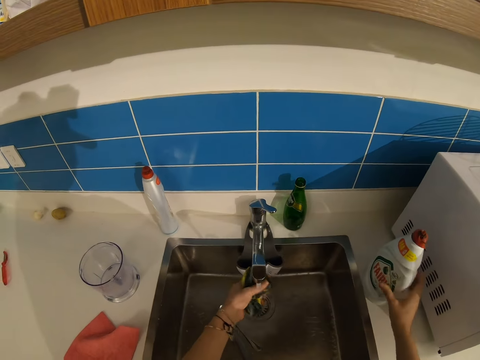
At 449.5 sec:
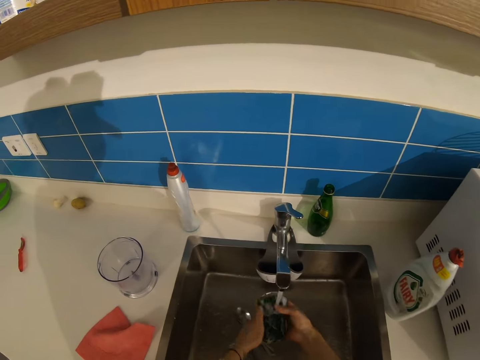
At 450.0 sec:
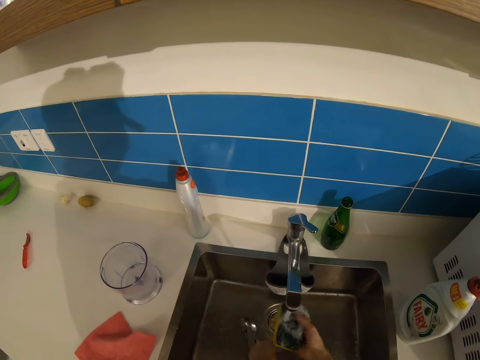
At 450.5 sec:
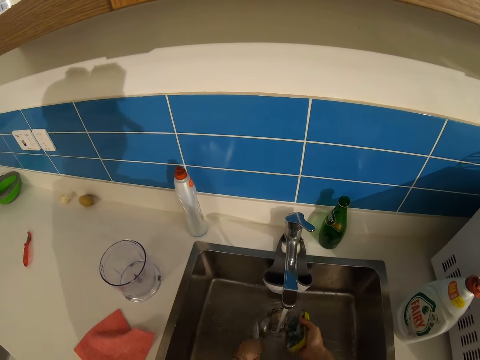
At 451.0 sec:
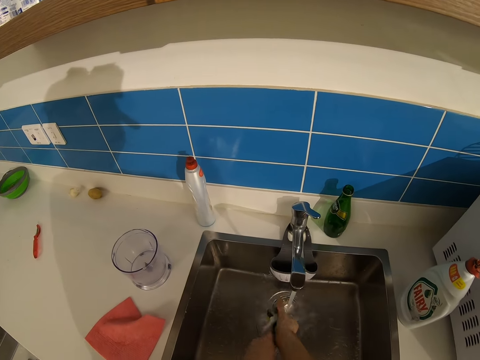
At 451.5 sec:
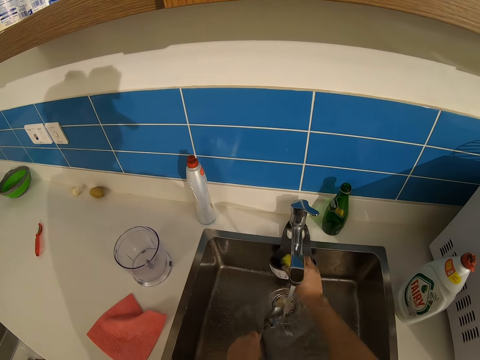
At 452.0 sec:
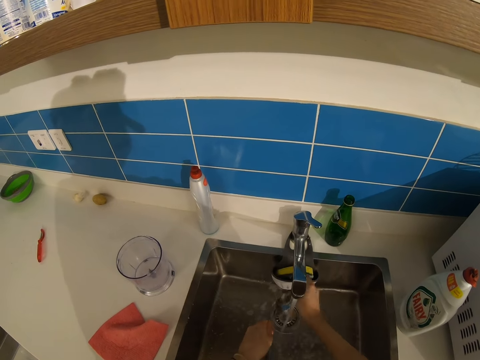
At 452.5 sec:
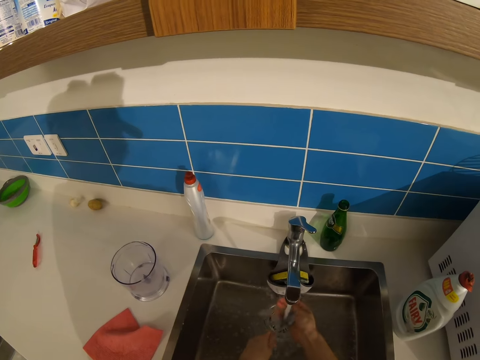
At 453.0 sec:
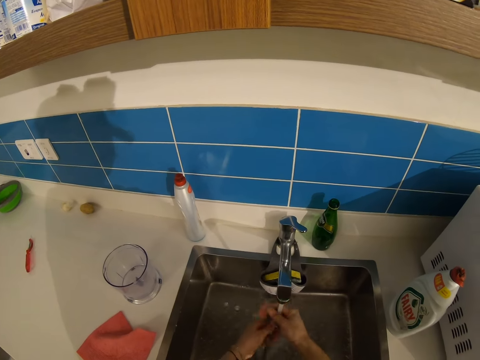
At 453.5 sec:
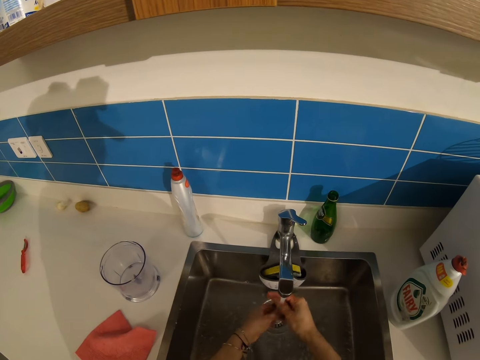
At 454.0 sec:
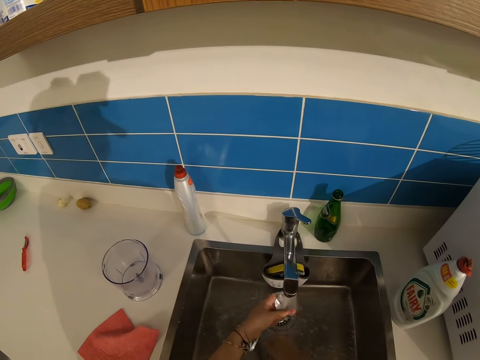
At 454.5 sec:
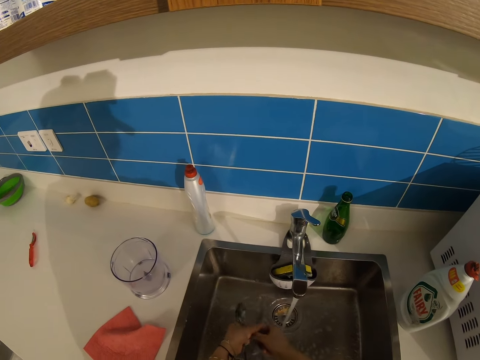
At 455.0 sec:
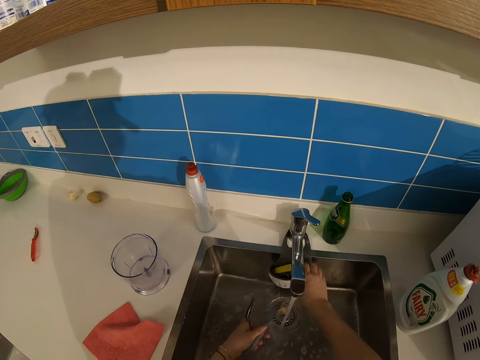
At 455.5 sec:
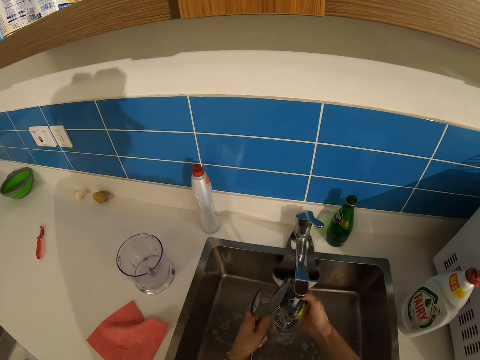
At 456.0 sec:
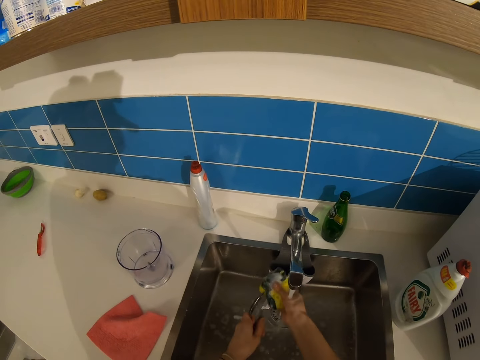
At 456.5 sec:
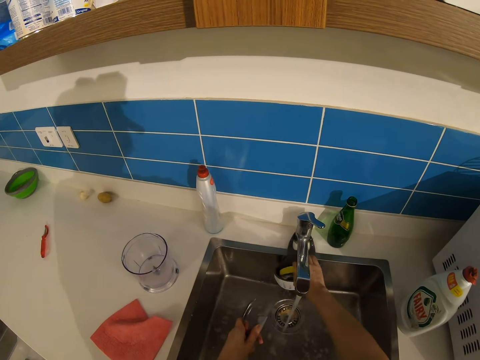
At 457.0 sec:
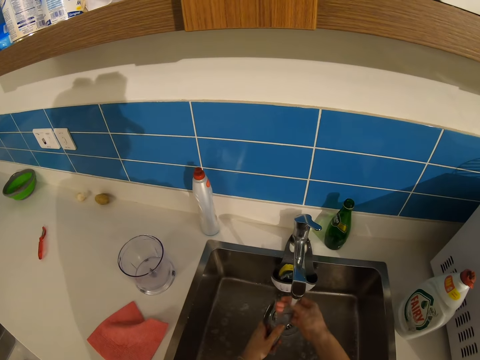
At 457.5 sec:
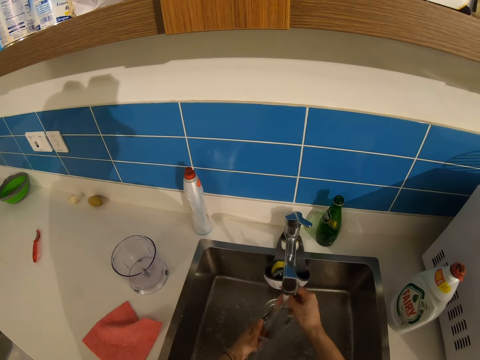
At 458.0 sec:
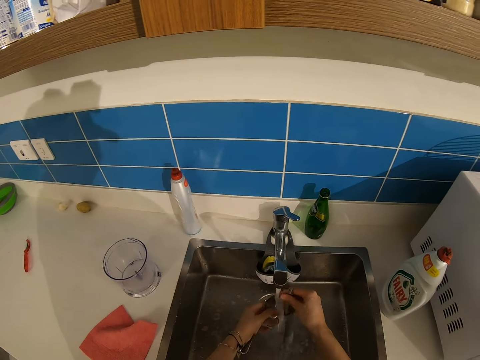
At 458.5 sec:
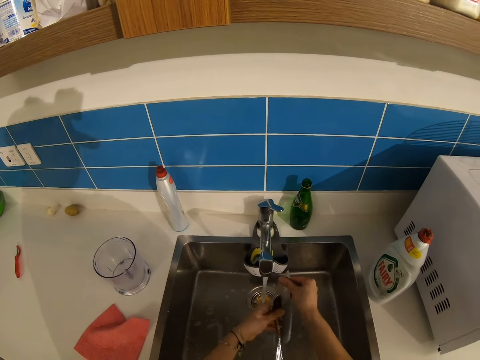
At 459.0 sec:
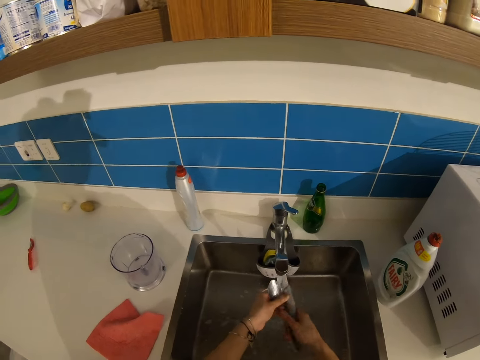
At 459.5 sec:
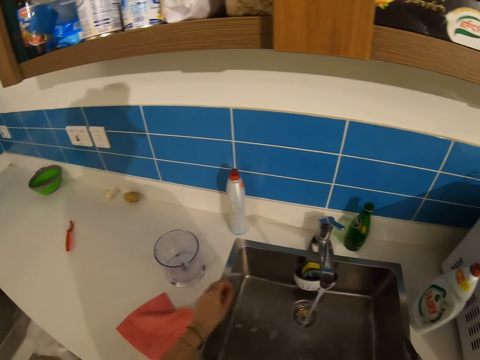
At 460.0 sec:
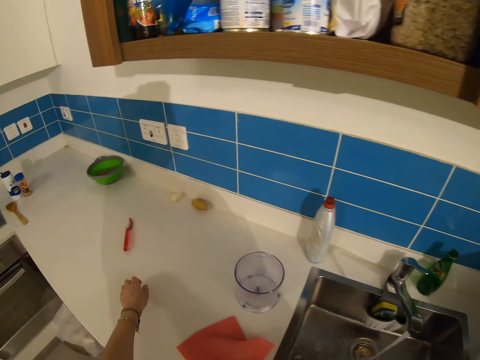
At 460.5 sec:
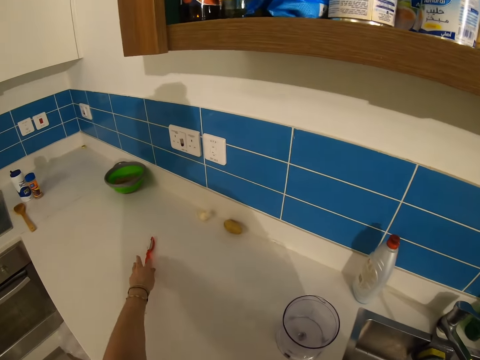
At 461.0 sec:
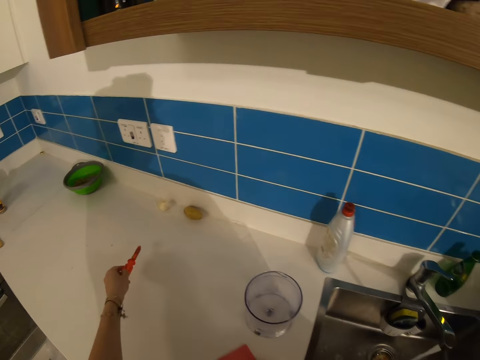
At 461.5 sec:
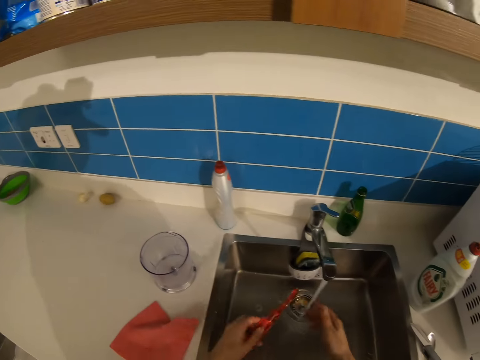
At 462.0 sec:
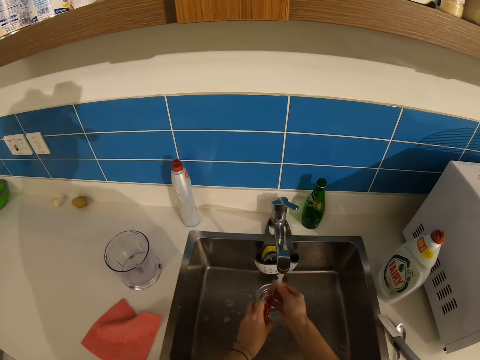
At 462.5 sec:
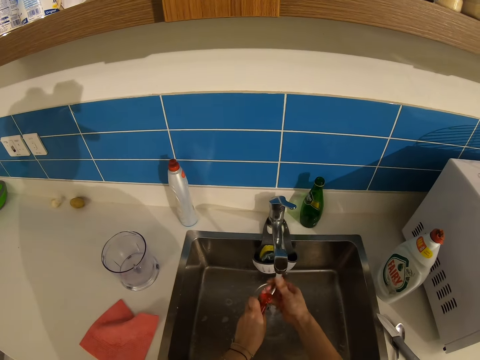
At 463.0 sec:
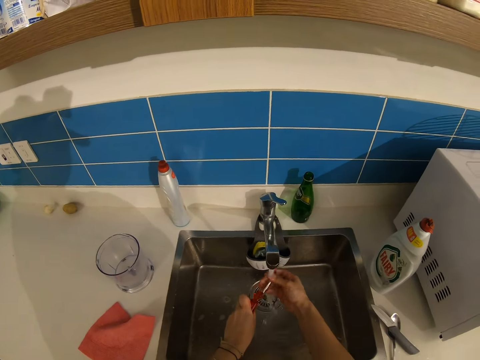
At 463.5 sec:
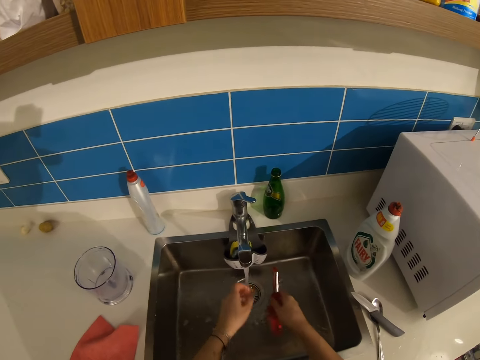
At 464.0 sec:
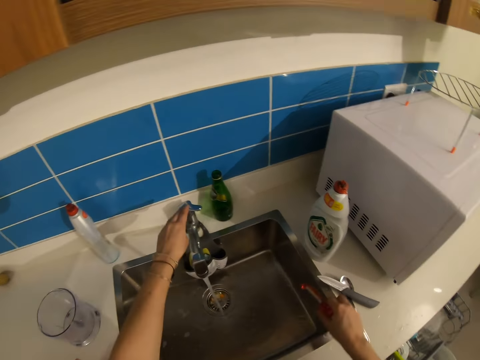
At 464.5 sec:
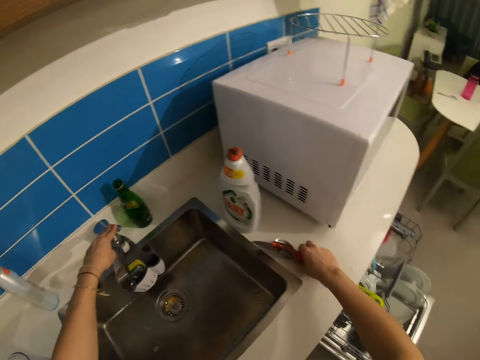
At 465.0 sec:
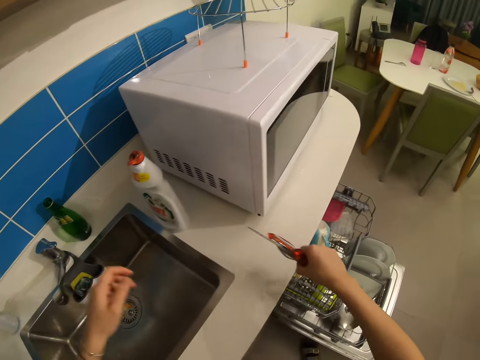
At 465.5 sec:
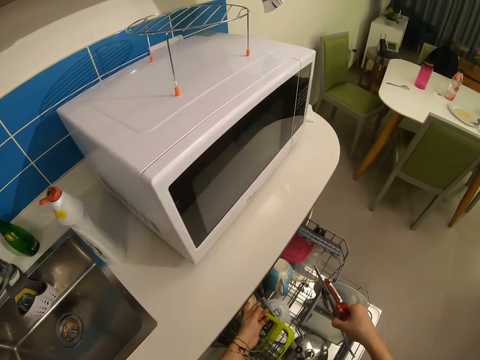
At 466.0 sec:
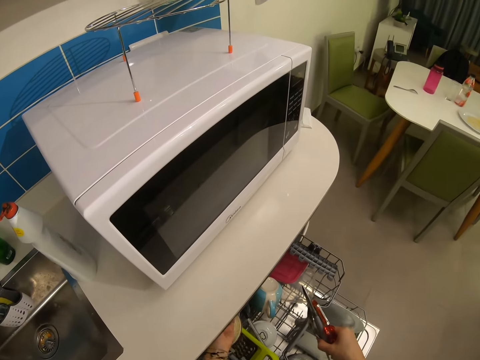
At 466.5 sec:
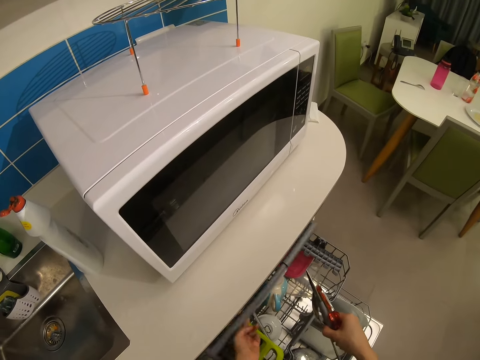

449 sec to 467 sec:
The camera wearer puts the liquid soap down. They wash the scrubber. They wash the cutleries. They put the scrubber in the rack. They rinse the spoon. They pick the knife from the sink. They remove the scrubber from the rack. They wash the knife with the scrubber. They put the scrubber in the rack. They rinse the knife and spoon. They put the knife and spoon on the counter top. They pick the peeler from the counter top. They rinse the peeler. They close the tap. They put the utensils in the utensils rack or the drawer.

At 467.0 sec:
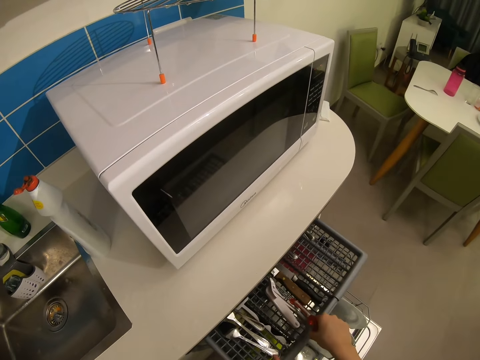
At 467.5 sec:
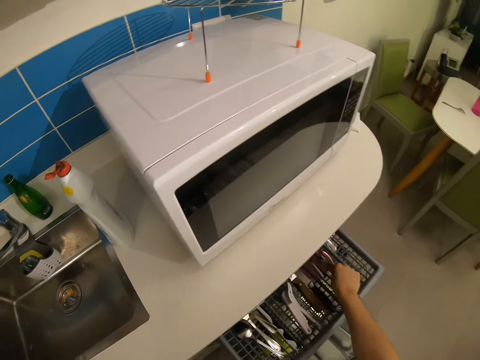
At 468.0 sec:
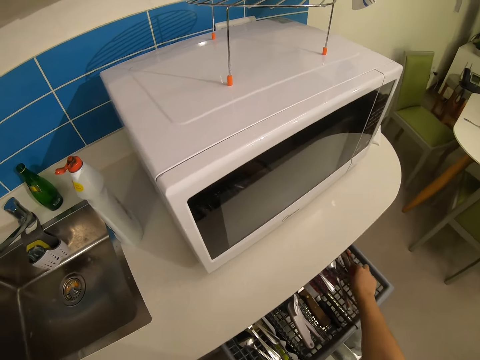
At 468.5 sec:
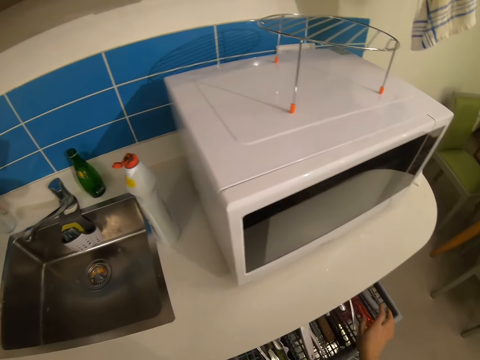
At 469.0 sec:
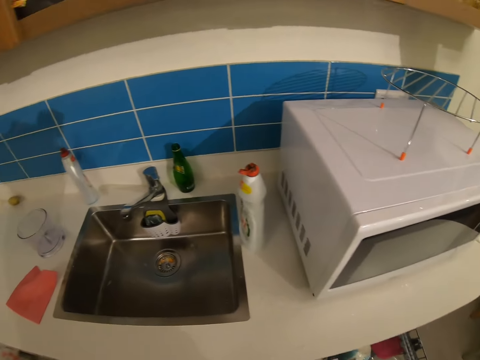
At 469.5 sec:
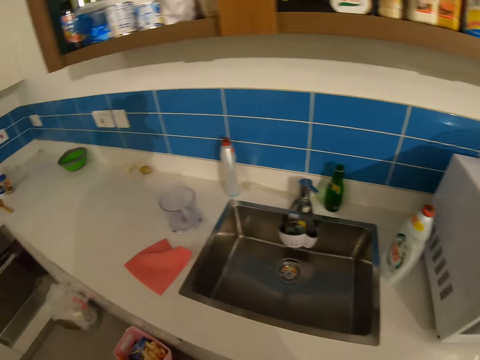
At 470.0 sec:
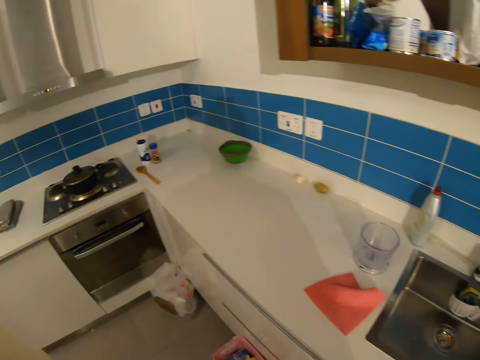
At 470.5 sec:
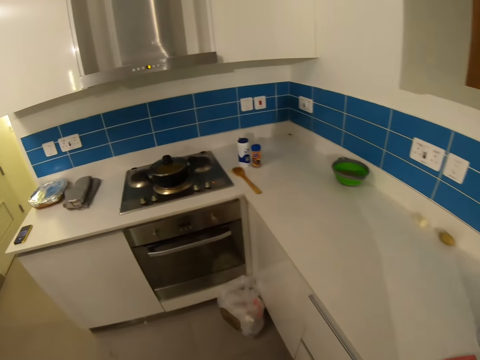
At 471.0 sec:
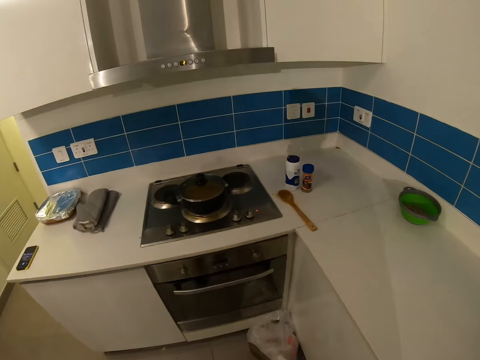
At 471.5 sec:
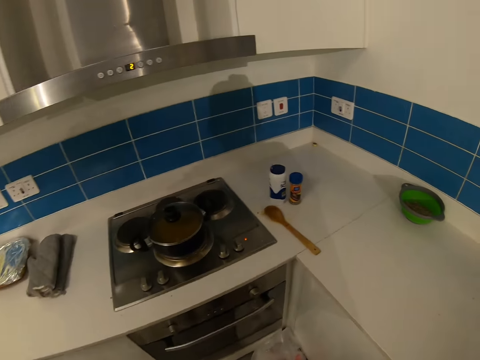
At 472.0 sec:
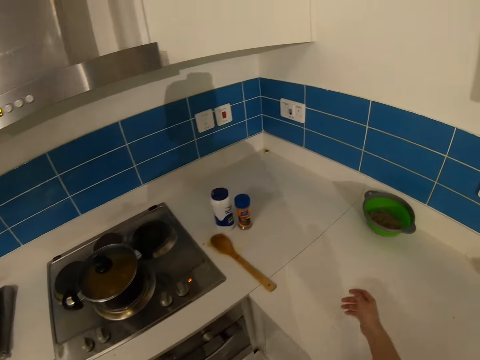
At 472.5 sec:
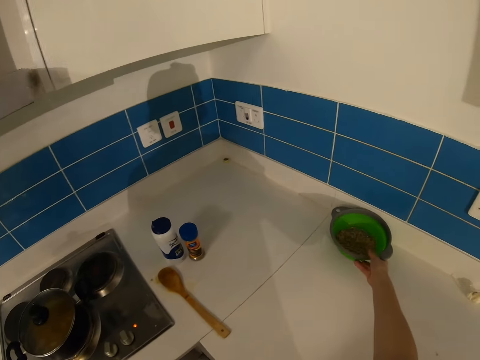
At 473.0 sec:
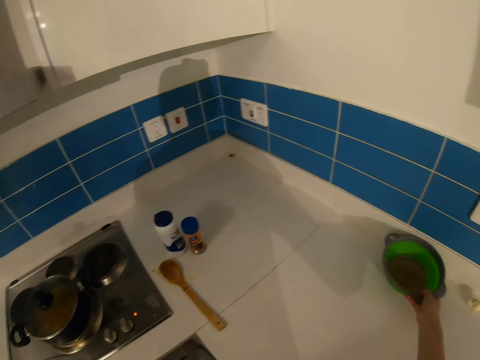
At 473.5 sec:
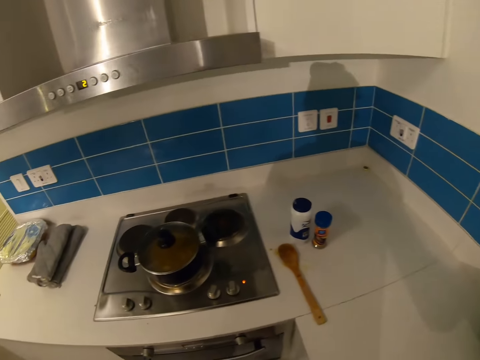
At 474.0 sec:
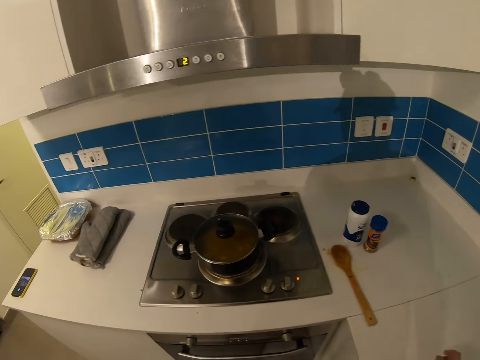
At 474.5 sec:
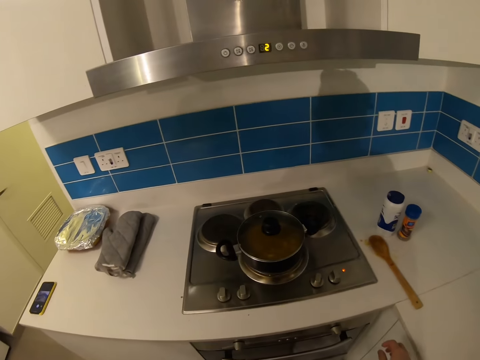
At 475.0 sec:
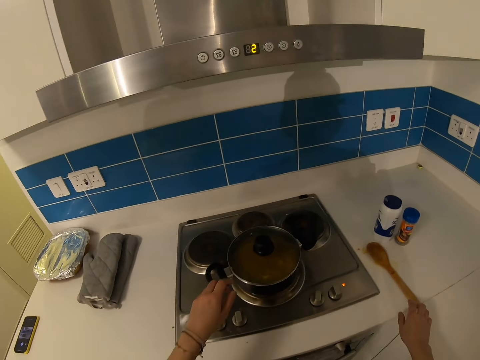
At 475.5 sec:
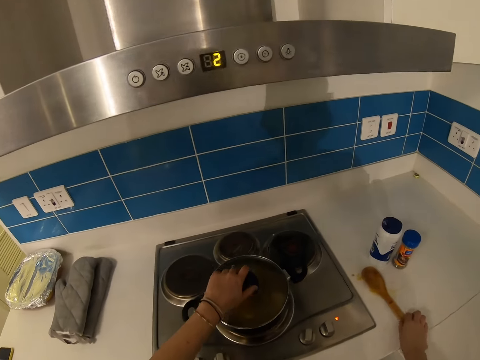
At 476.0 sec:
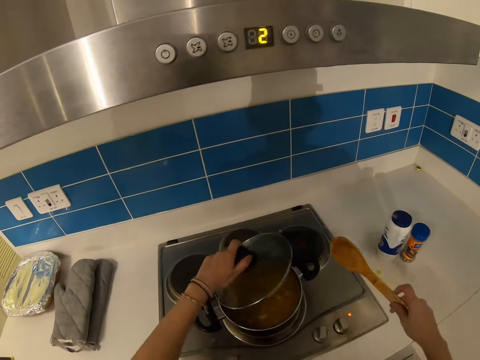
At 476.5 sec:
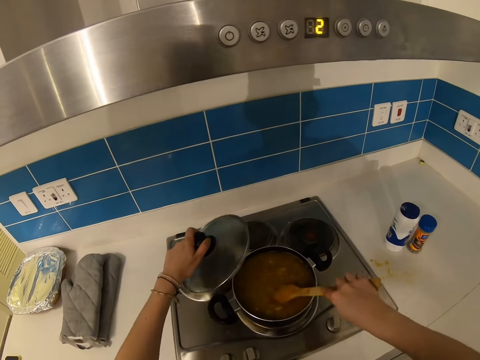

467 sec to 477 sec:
The camera wearer walks around. They extend the bowl on the counter top. They pick the wooden spatula from the counter top. They lift the saucepan lid from the saucepan. They stir the food with the wooden spatula.
